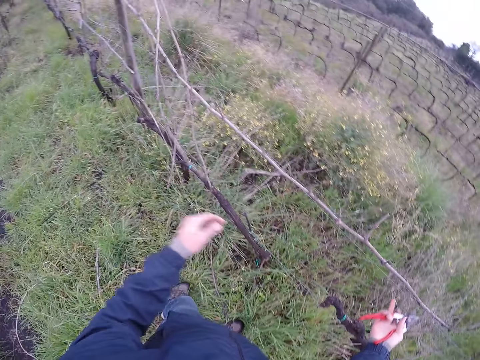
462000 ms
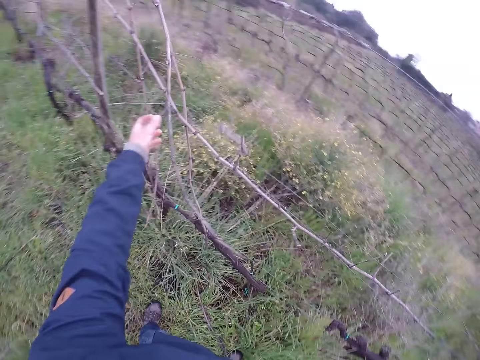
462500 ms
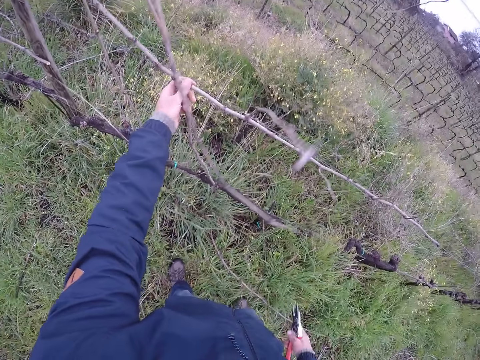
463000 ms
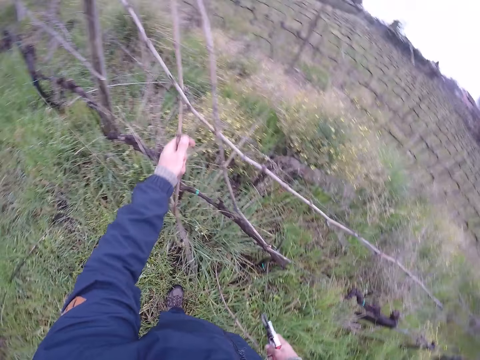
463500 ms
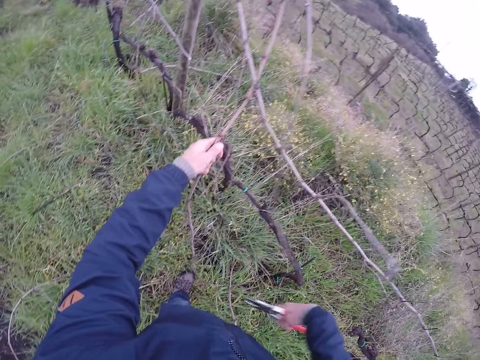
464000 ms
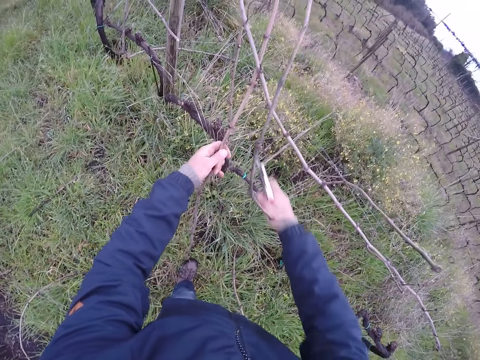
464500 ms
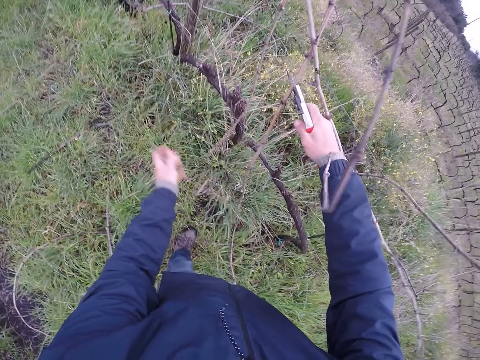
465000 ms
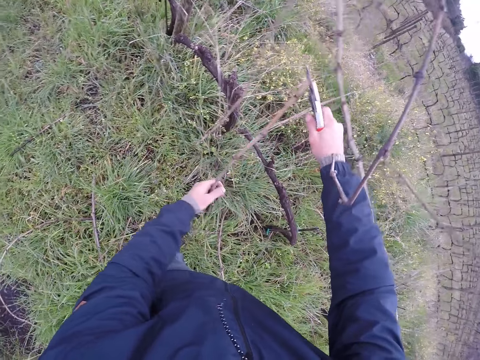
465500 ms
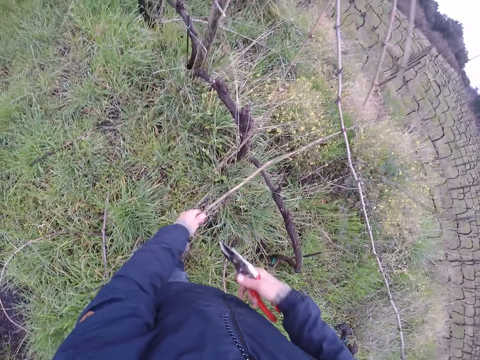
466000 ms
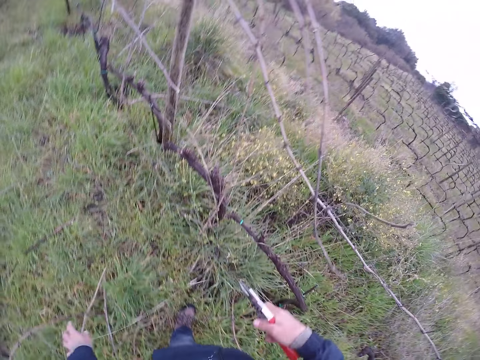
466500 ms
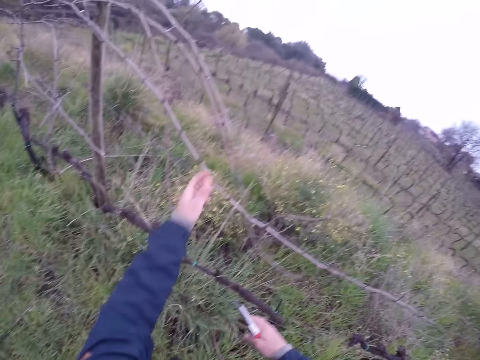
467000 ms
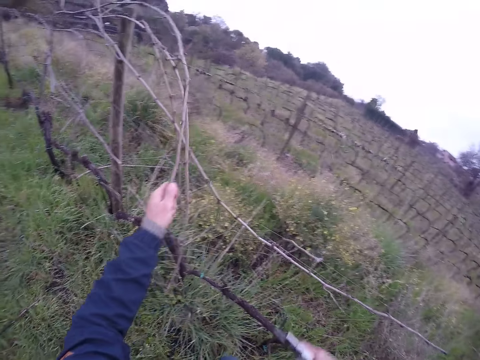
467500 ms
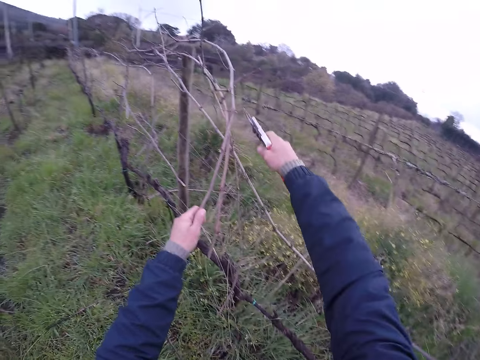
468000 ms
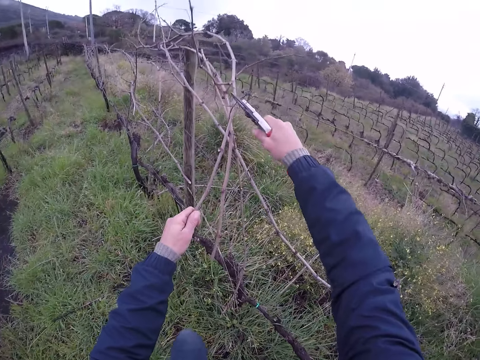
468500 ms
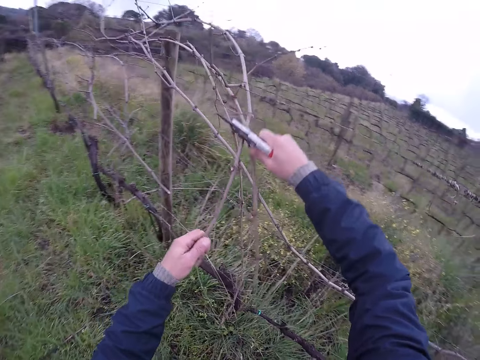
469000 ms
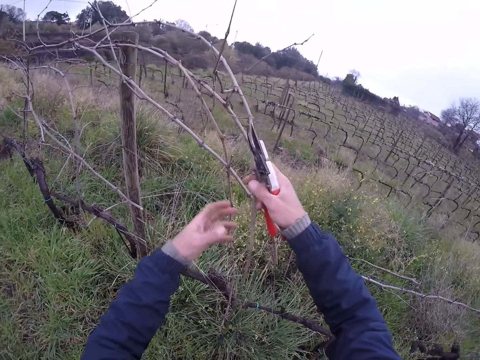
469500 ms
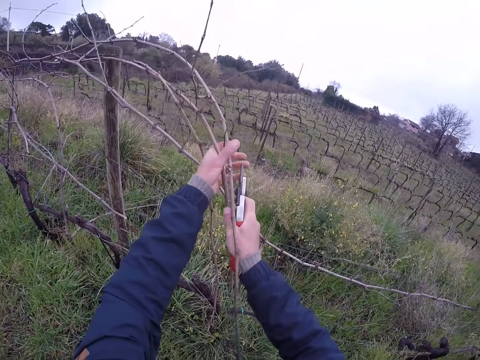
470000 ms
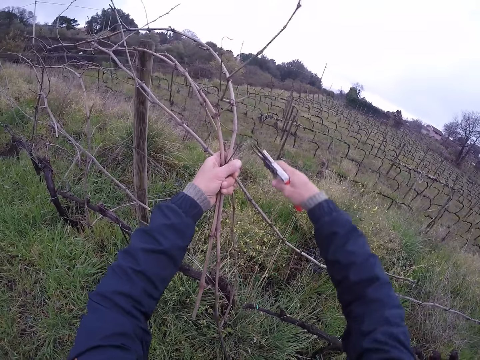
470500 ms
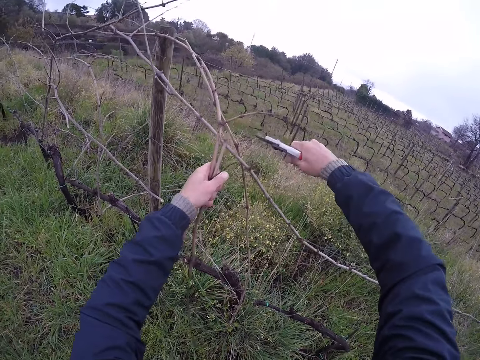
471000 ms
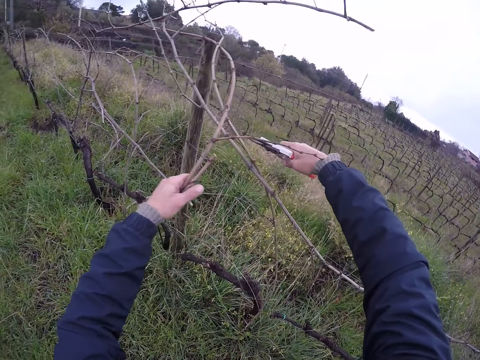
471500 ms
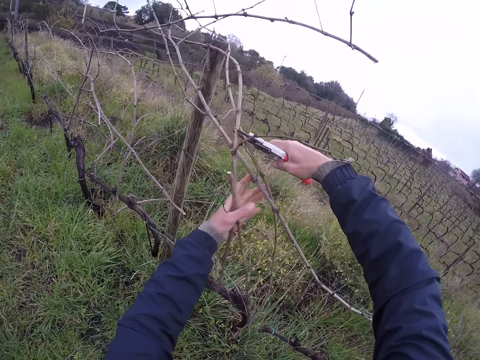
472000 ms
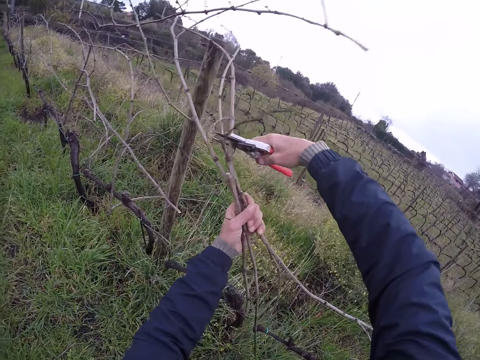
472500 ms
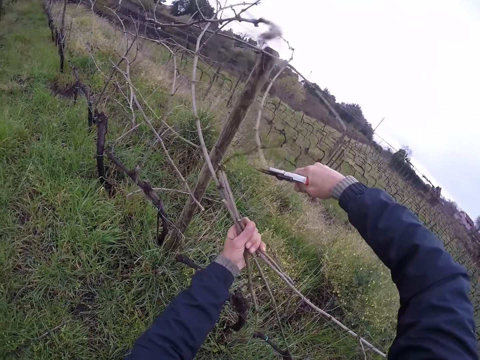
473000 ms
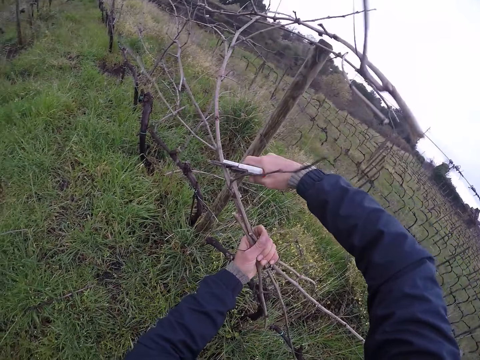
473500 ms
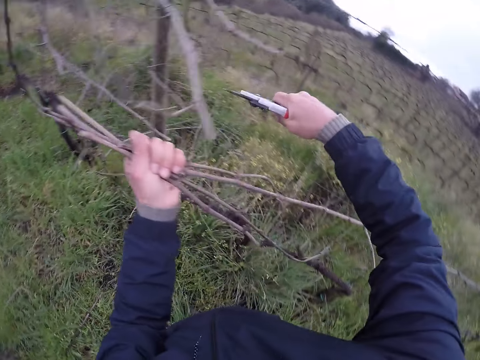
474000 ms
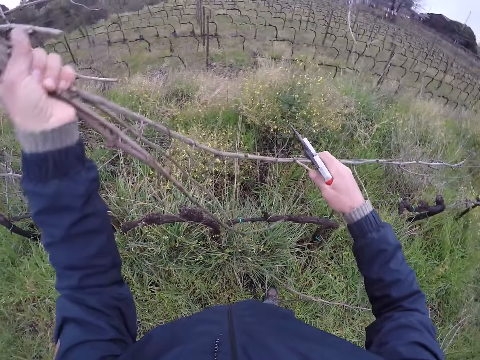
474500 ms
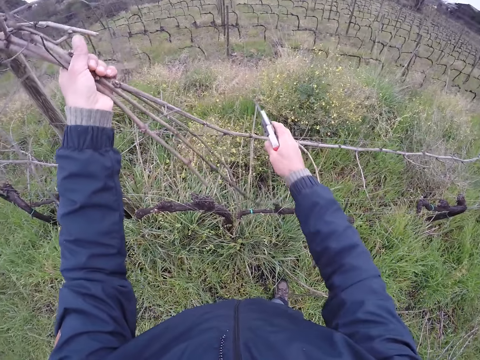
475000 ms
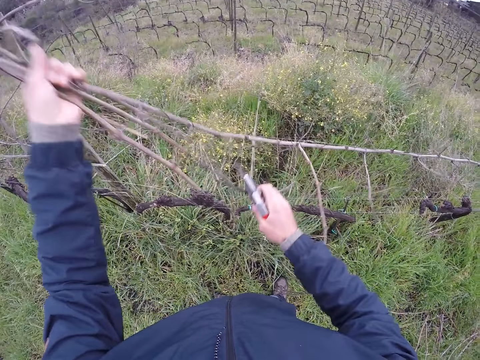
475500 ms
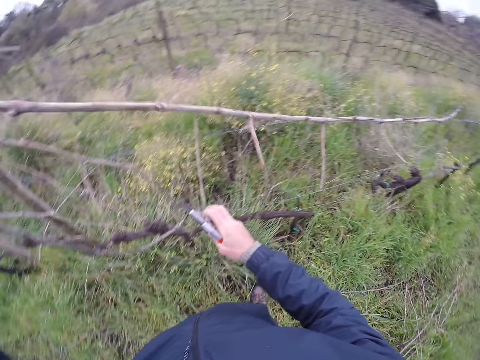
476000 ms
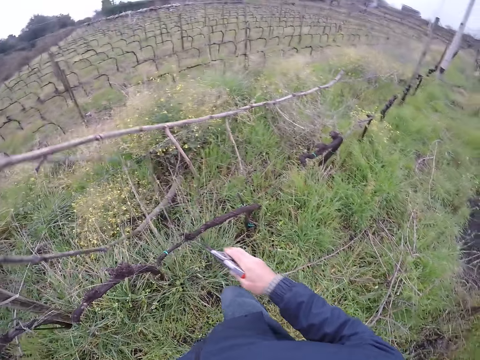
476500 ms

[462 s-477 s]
The camera wearer moves his hands. He removes a stick from the fence. He cuts a twig from the barbed wire with the pliers in his right hand. He drops the twigs on the ground with his left hand. He removes a stick from the fence. He cuts off the twig using the pliers. He removes a stick from the fence. He cuts the twigs from the barbed wire with the pliers in his right hand. He removes a stick from the fence. He cuts off the twig using the pliers. He removes a stick from the fence.

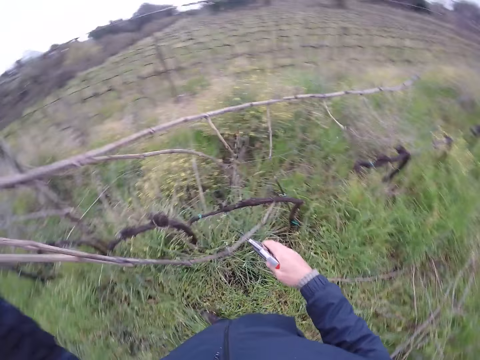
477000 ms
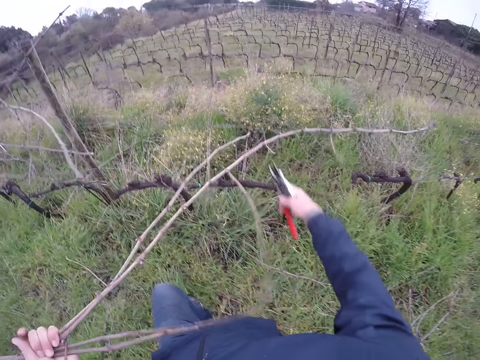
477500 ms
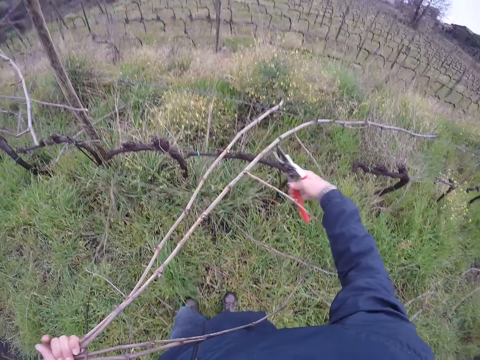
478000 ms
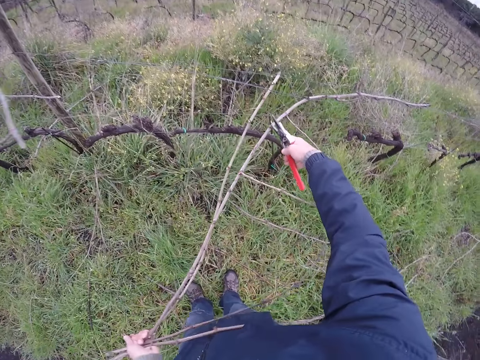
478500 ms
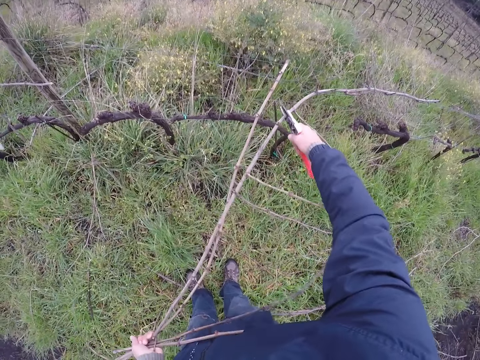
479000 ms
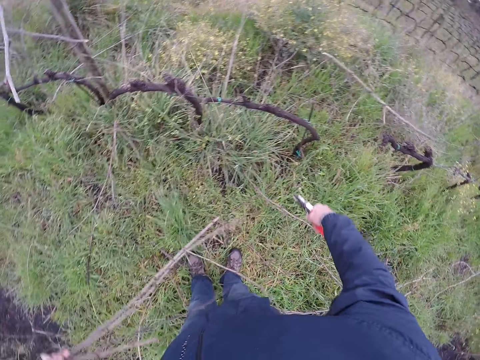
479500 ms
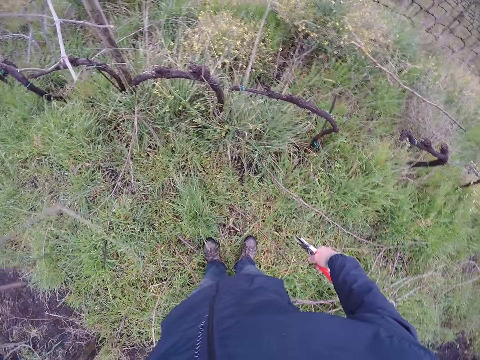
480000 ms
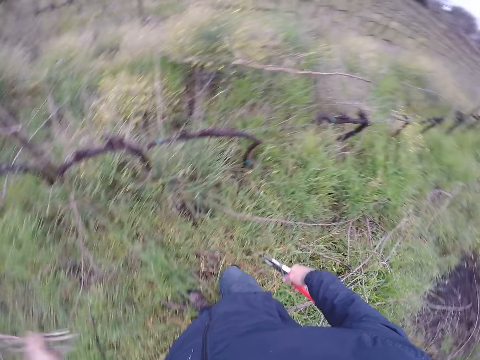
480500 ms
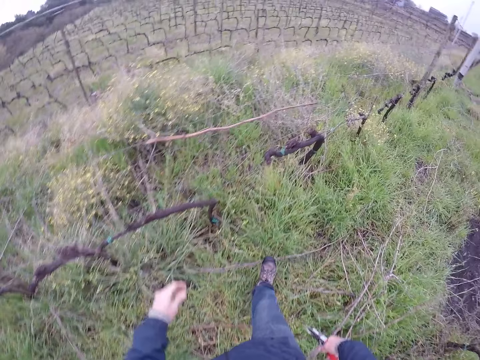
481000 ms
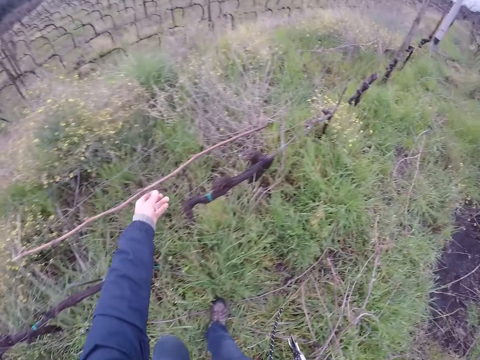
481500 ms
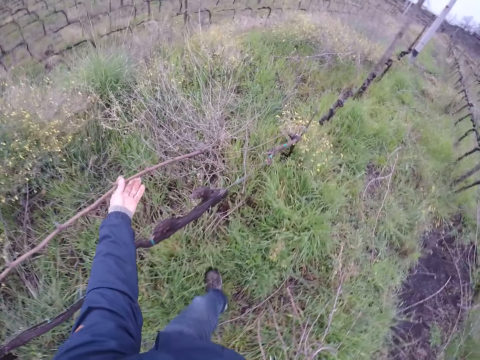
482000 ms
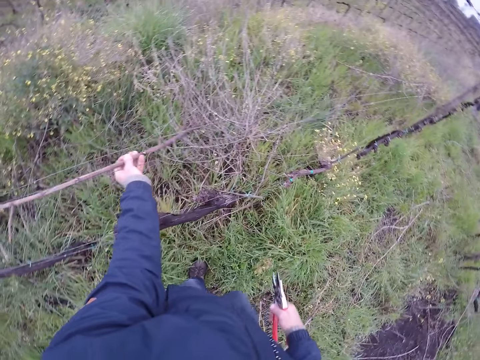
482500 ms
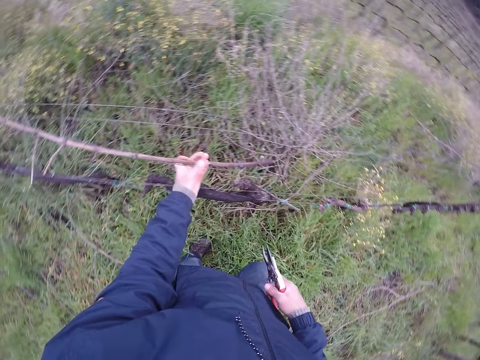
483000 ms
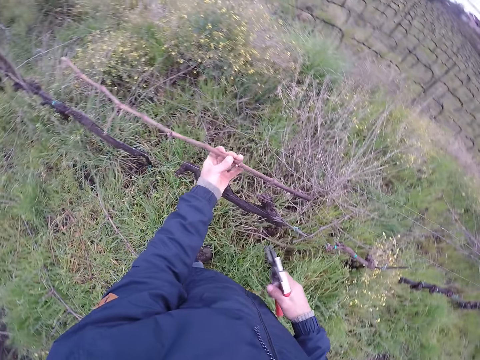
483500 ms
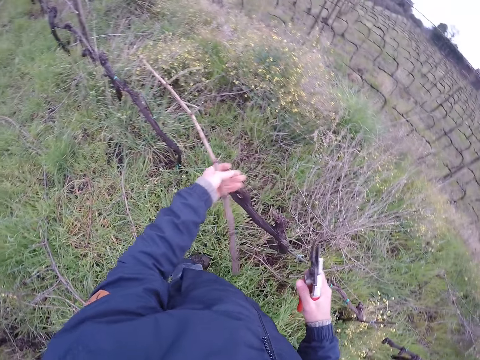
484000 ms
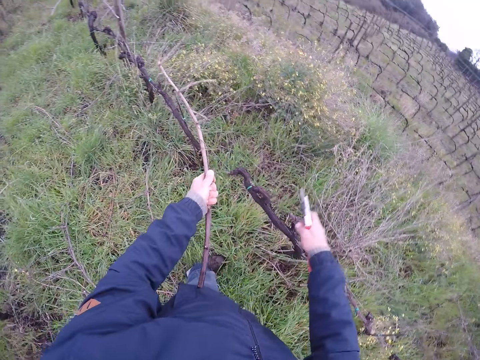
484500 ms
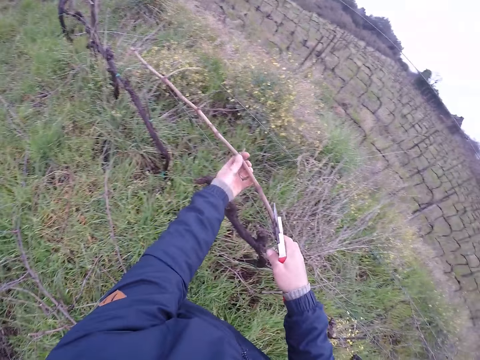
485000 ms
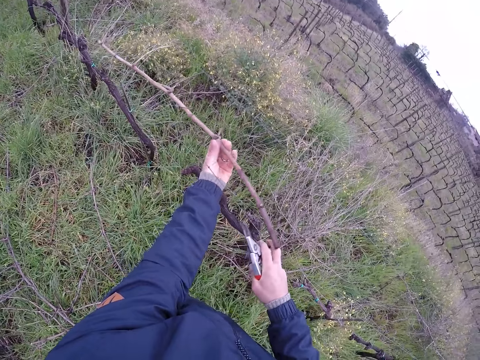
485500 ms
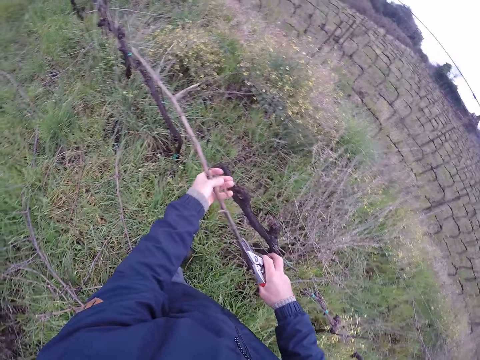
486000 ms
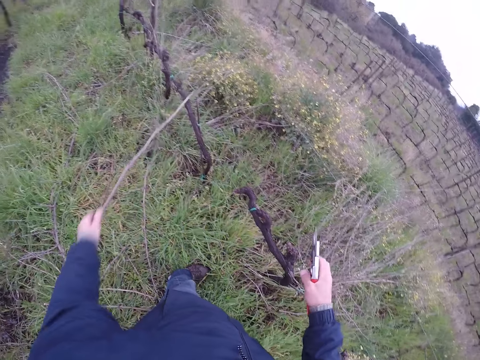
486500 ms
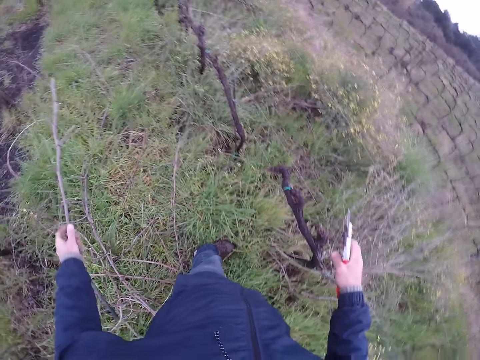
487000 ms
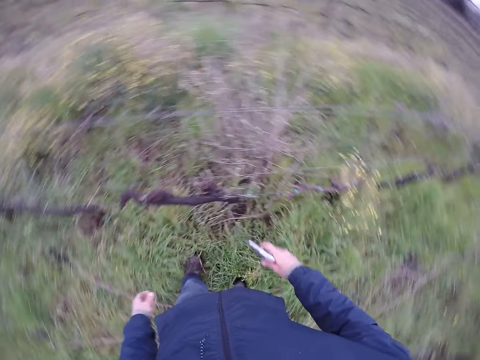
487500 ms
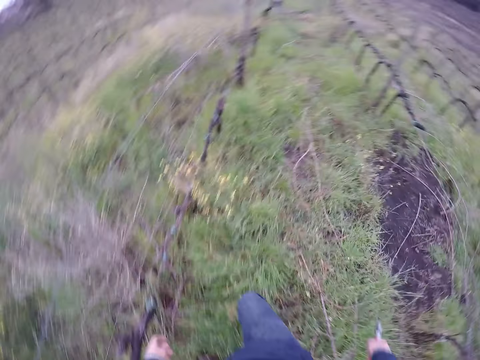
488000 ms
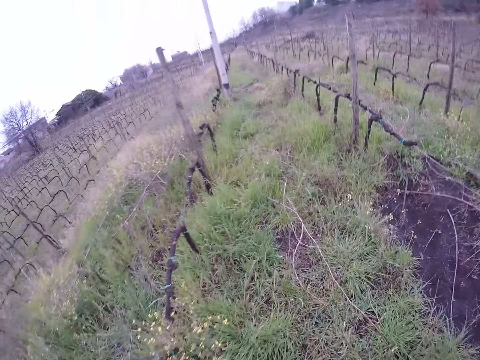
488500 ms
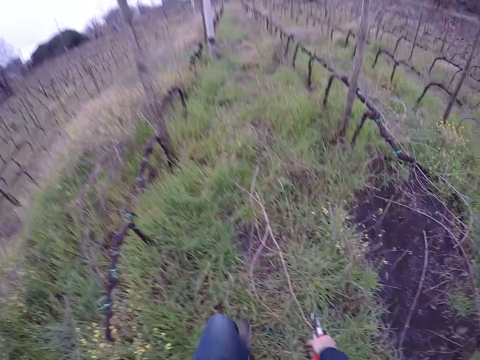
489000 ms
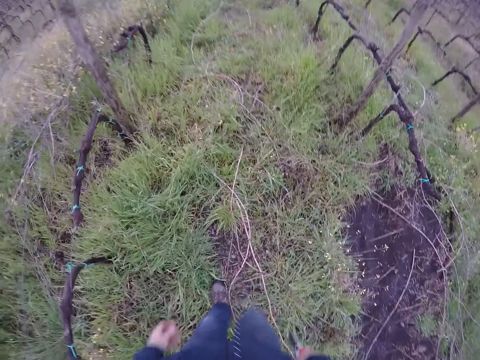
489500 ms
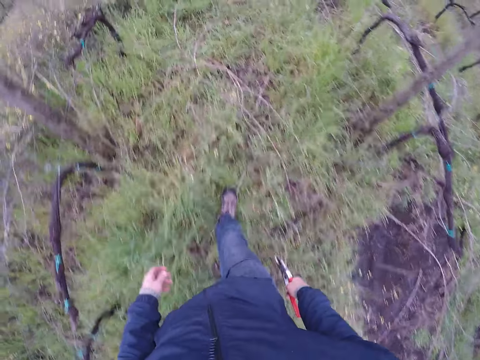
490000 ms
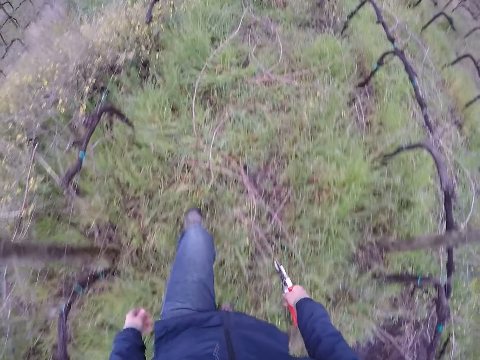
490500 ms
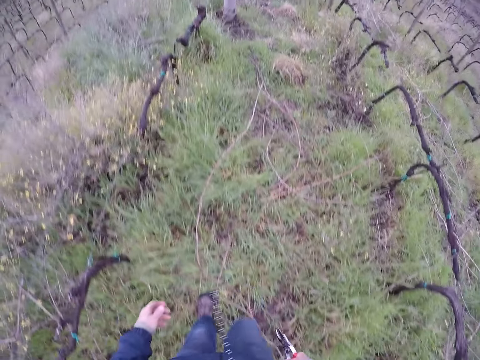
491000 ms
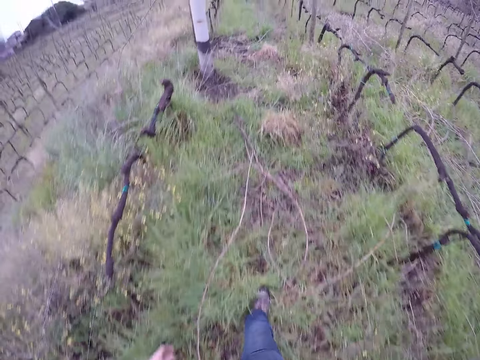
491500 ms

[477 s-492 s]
The camera wearer cuts off the stick using the pliers. He removes the stick from the fence and throws the stick on the ground. He pulls the twig from the barbed wire with his left hand. He drops the twig on the ground with his left hand. He walks around the compound. He walks towards a twig on the farm.
